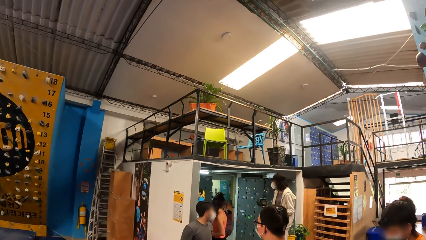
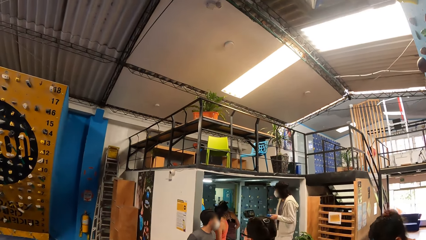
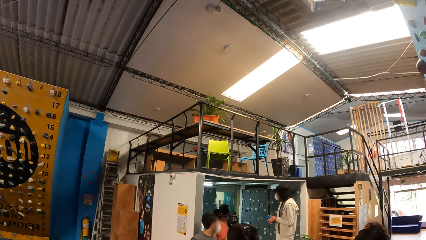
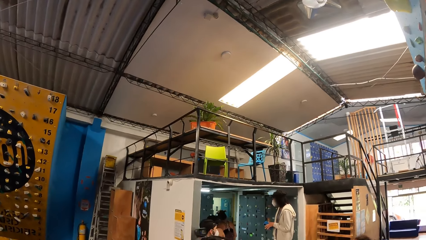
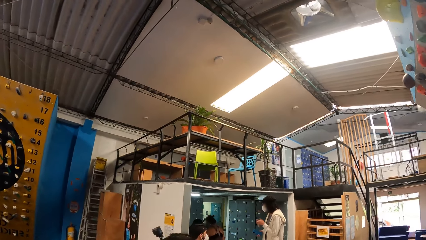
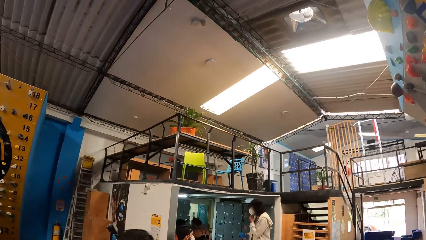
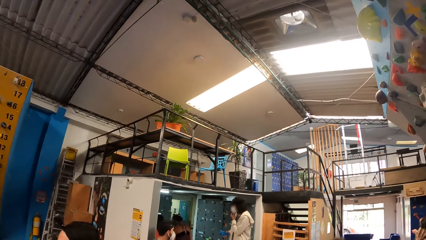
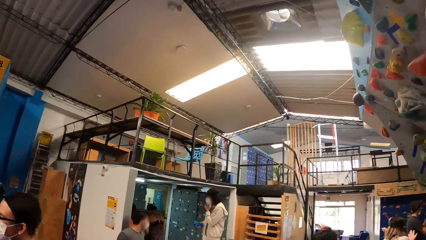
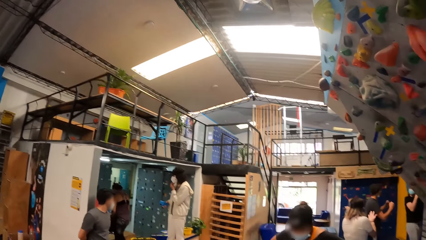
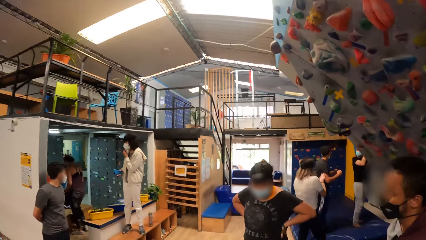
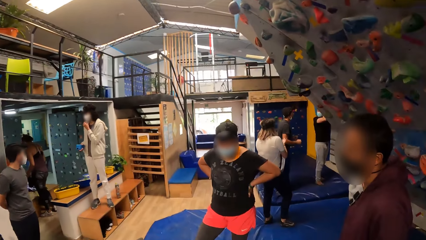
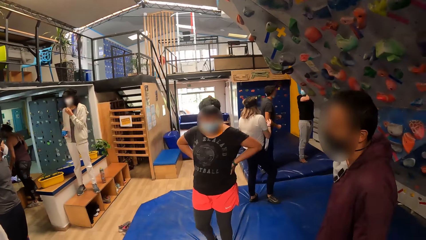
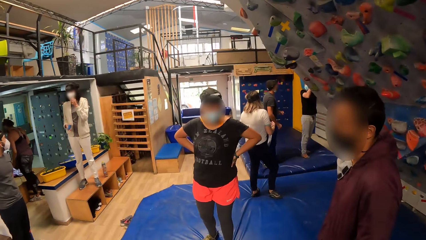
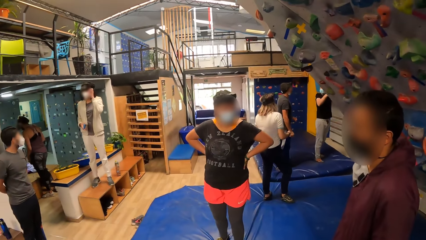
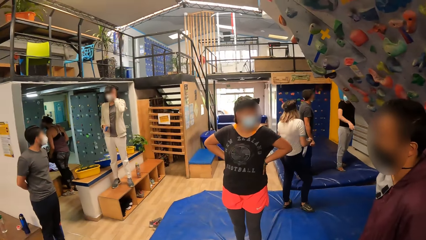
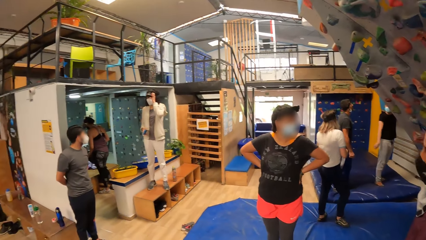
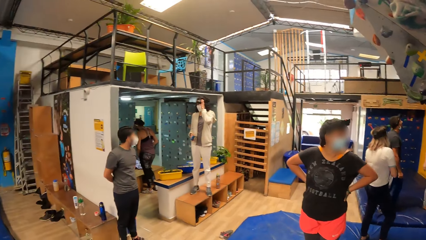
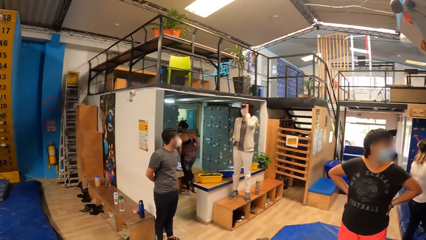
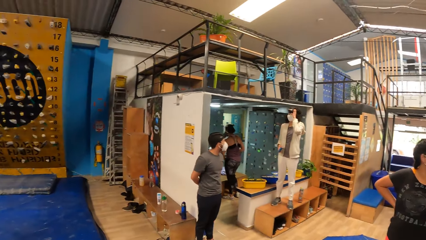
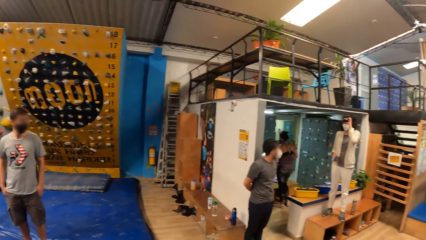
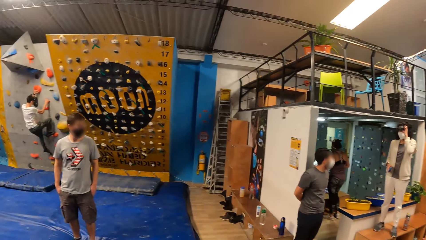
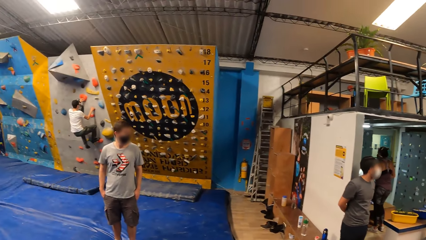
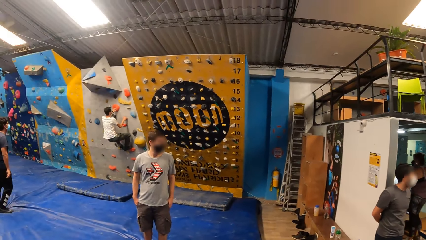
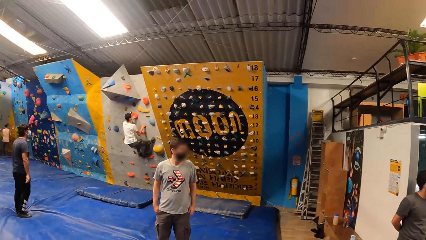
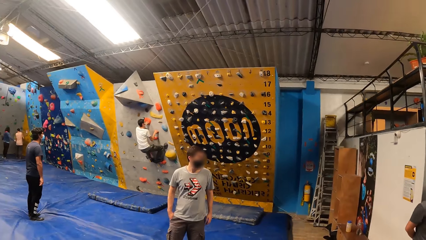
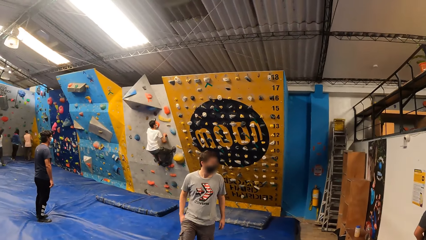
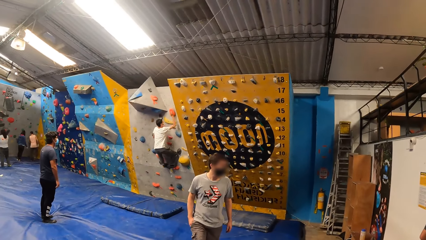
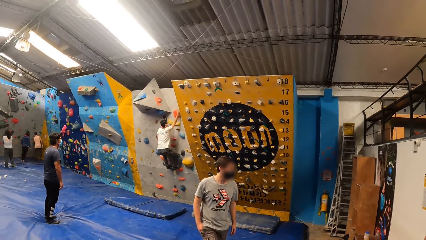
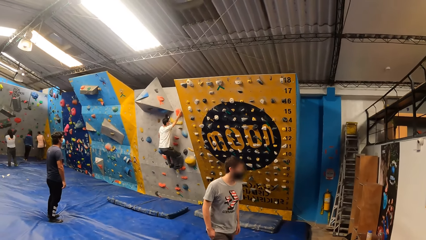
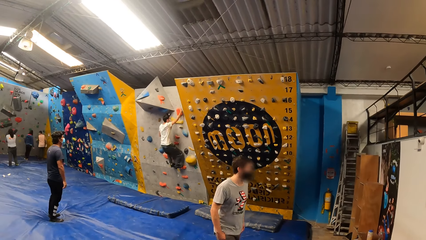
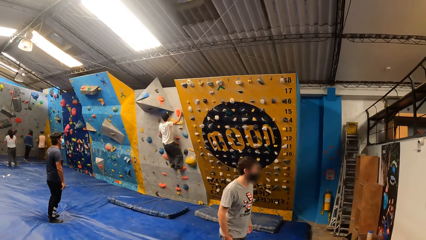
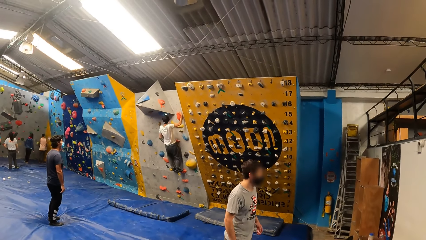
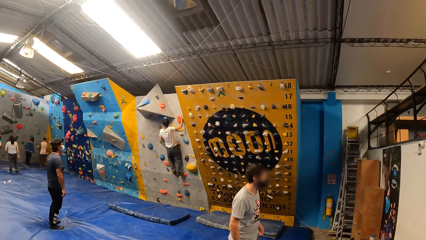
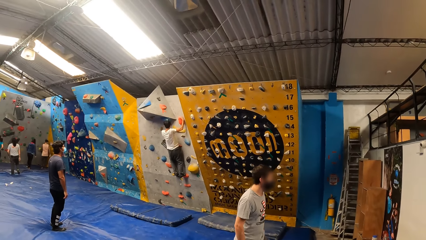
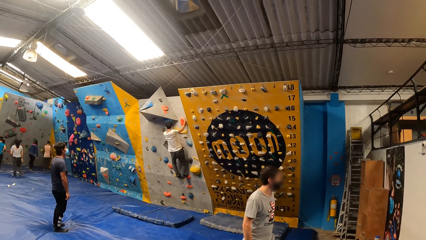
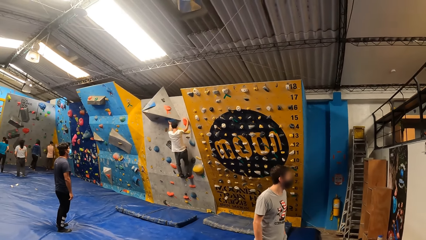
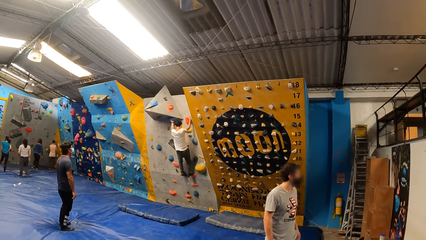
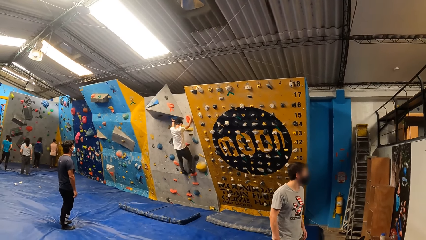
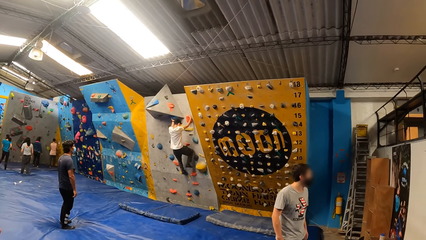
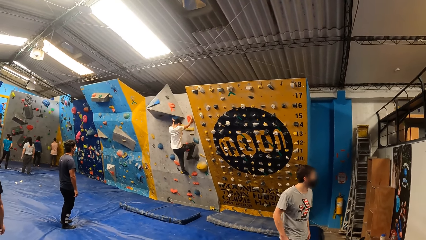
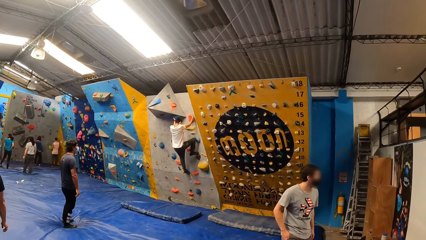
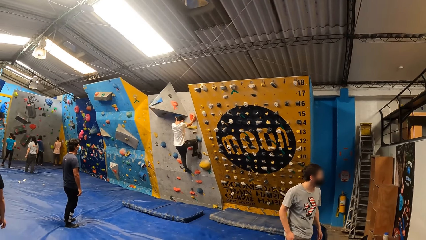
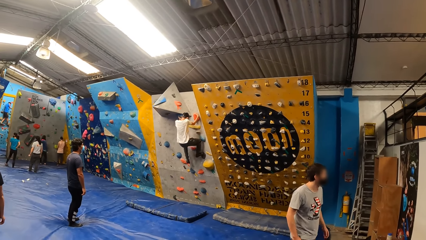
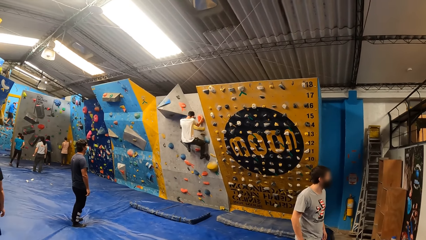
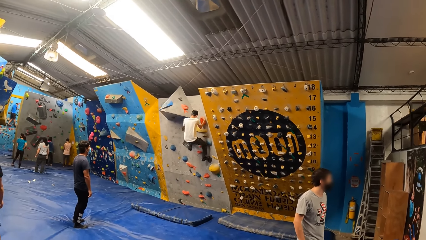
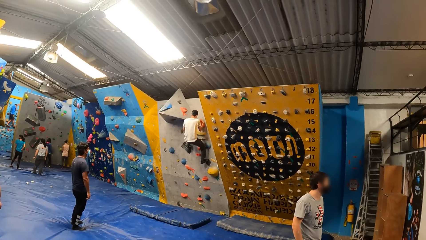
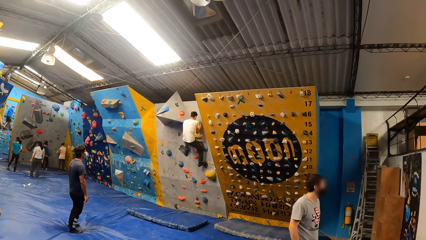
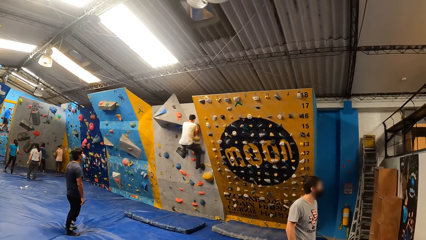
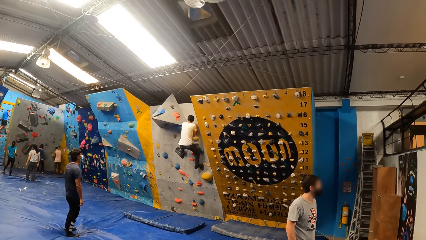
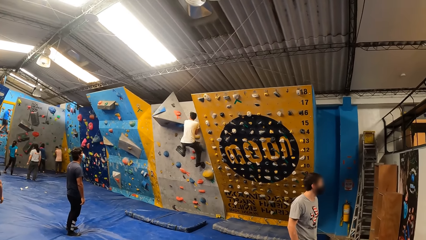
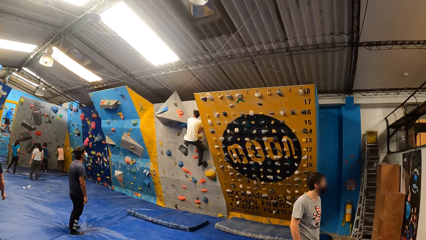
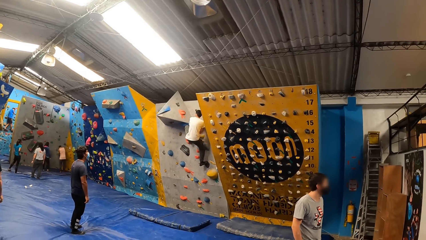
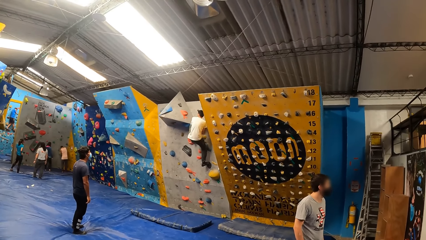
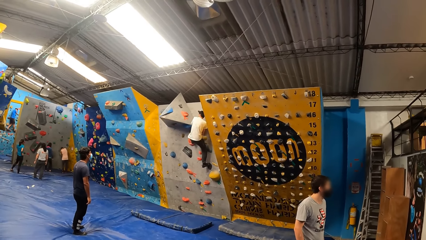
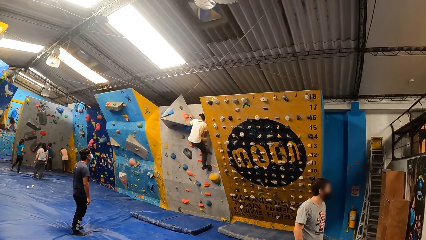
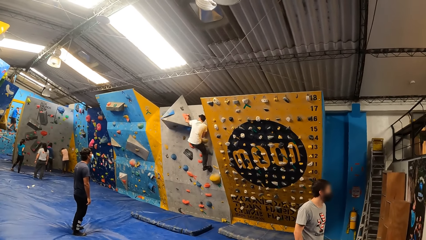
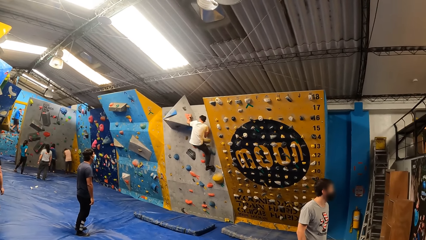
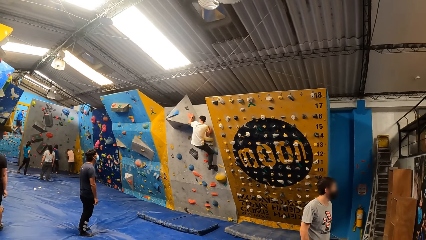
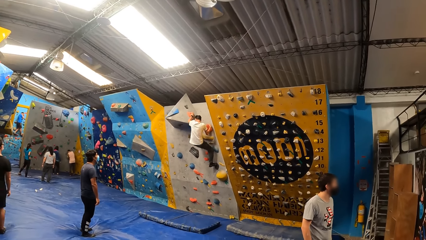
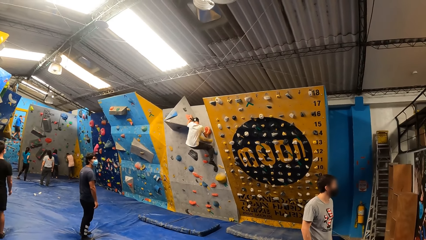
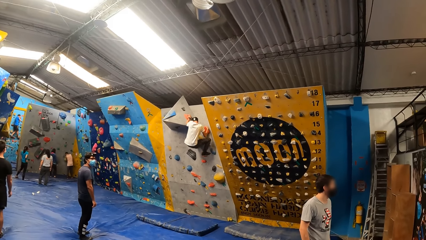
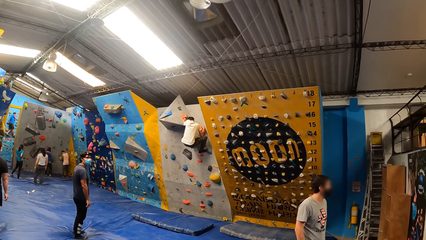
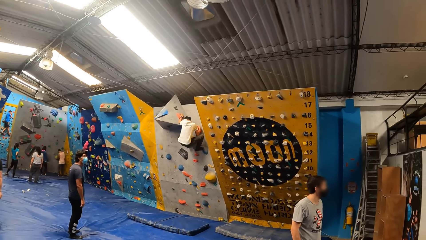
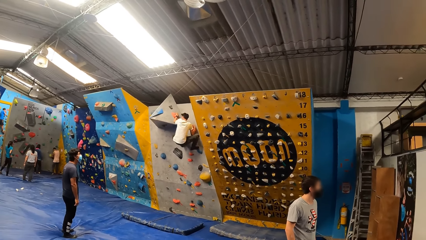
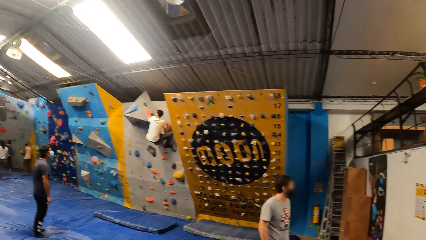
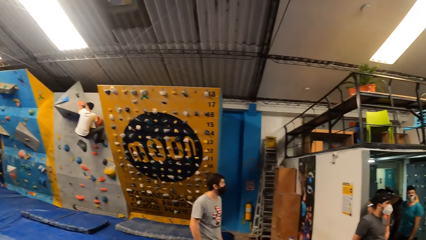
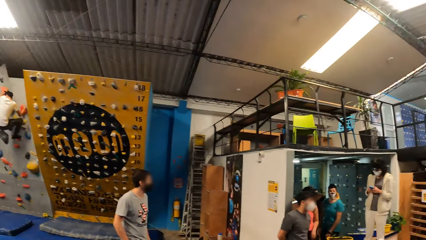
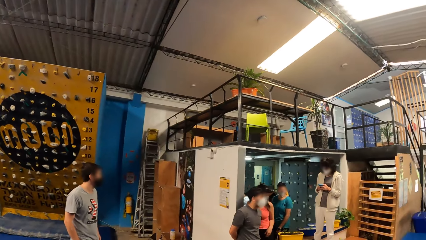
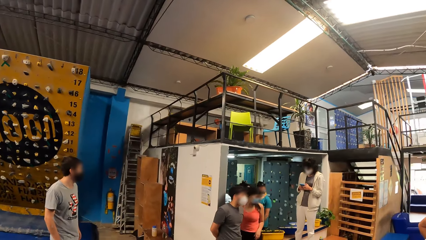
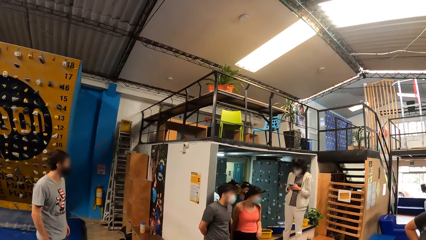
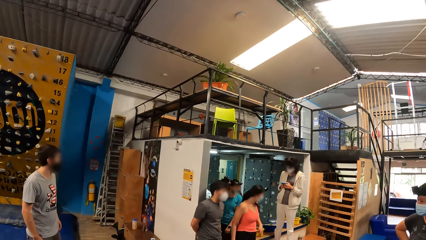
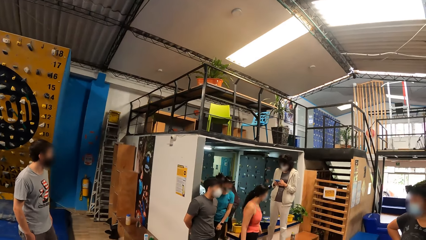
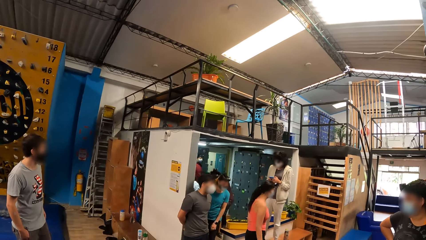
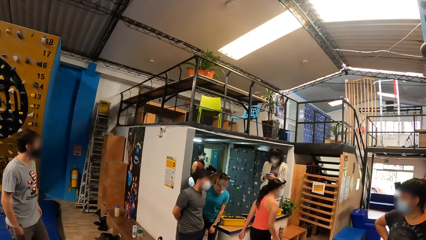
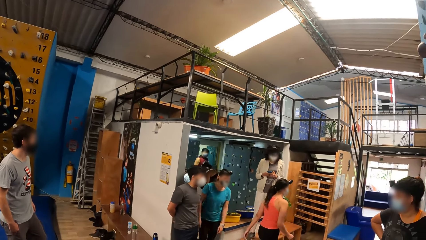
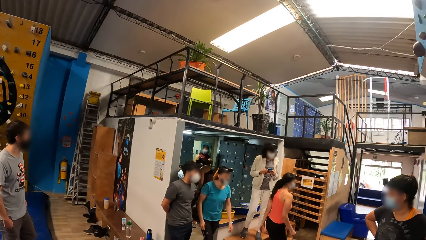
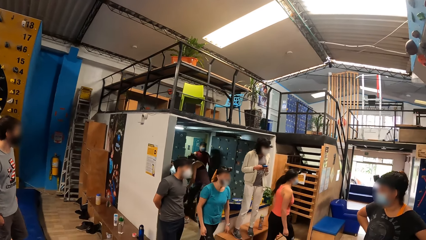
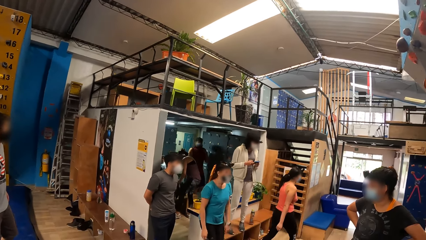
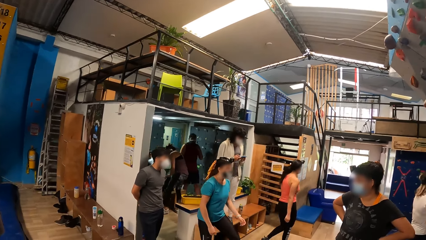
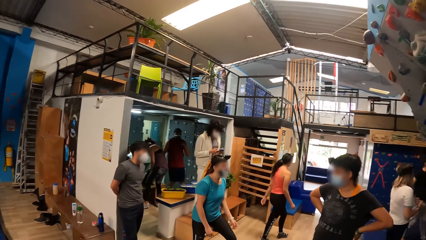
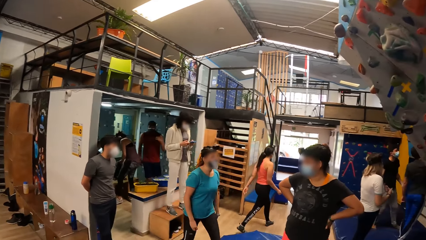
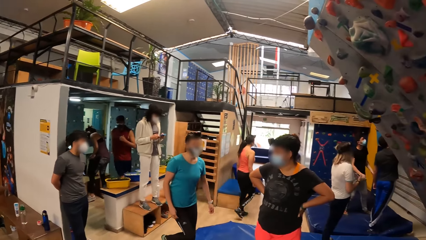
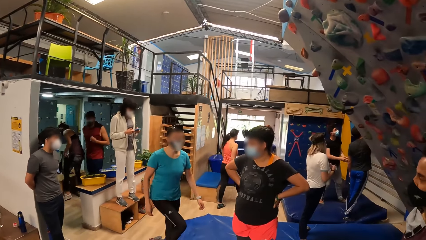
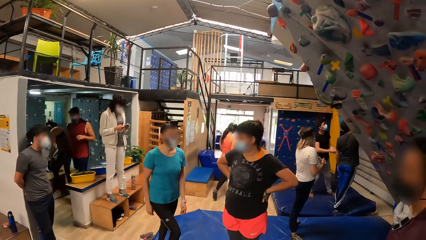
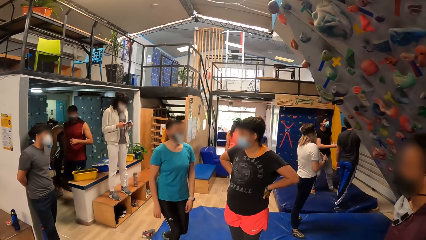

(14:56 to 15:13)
A man converses with the woman.
